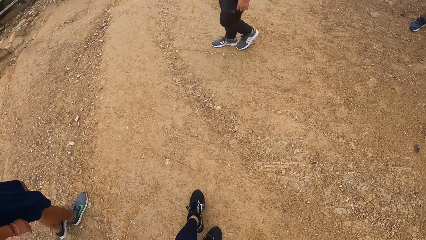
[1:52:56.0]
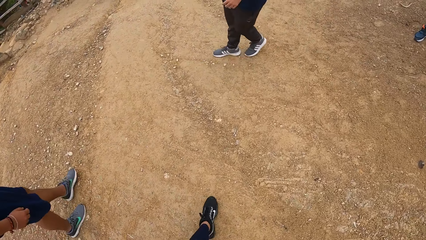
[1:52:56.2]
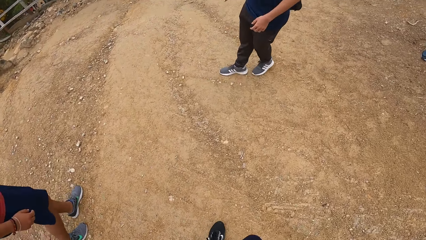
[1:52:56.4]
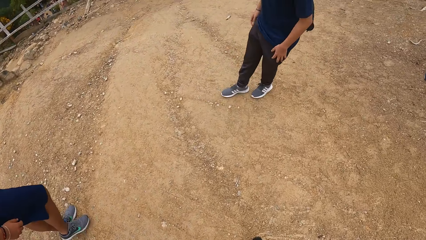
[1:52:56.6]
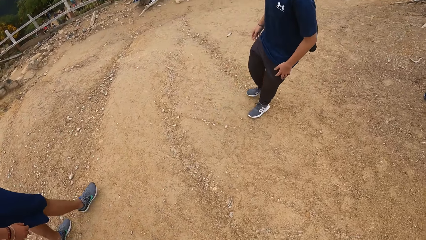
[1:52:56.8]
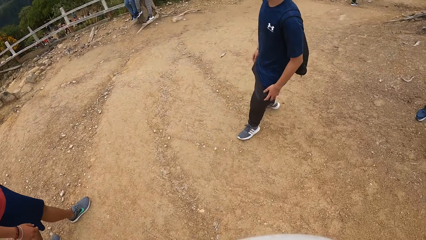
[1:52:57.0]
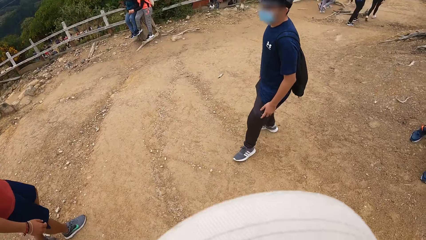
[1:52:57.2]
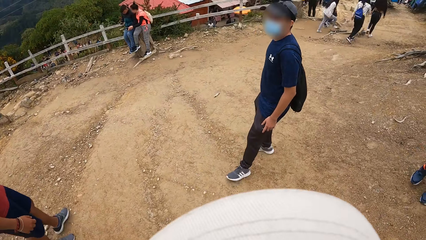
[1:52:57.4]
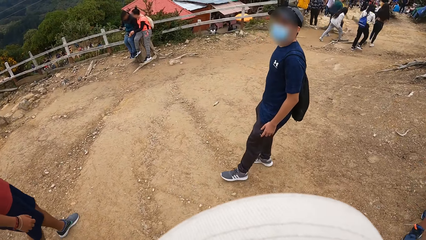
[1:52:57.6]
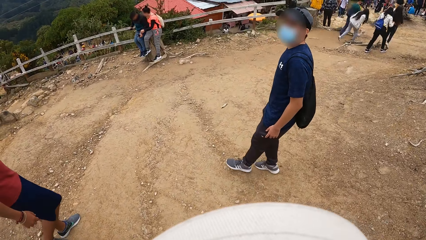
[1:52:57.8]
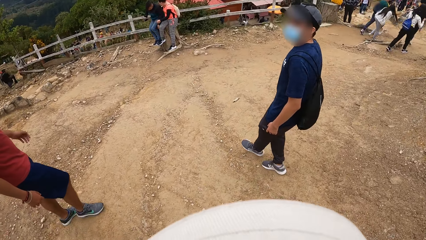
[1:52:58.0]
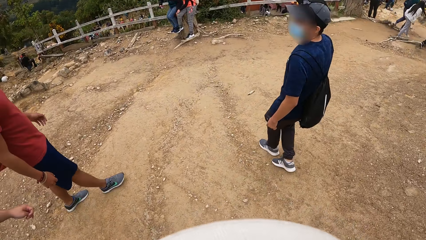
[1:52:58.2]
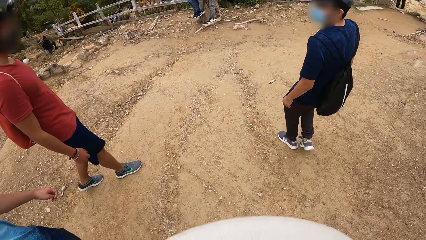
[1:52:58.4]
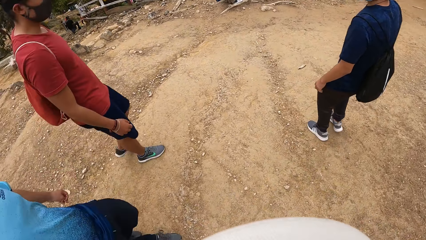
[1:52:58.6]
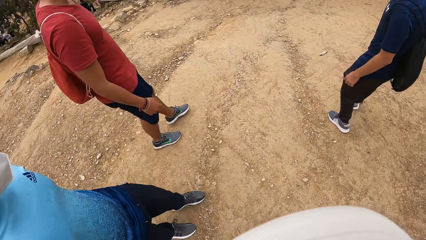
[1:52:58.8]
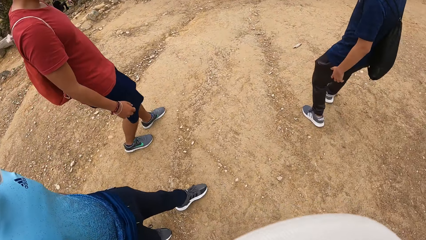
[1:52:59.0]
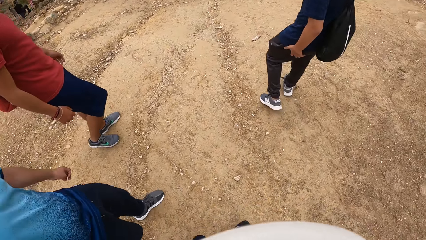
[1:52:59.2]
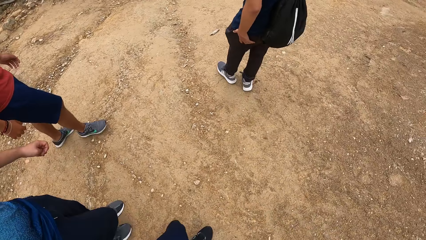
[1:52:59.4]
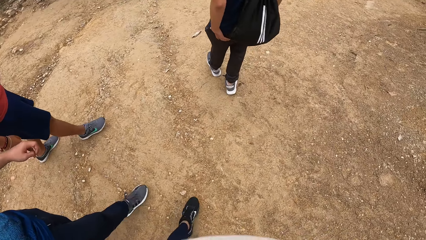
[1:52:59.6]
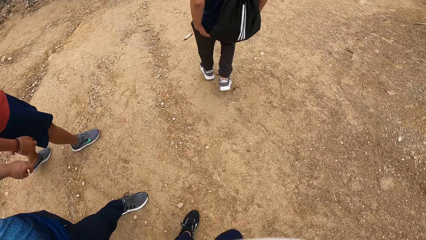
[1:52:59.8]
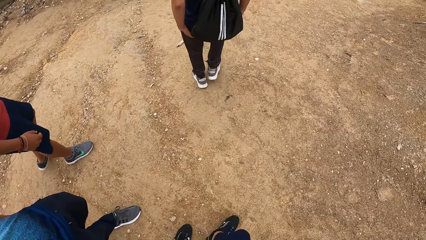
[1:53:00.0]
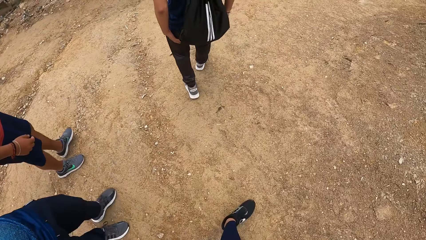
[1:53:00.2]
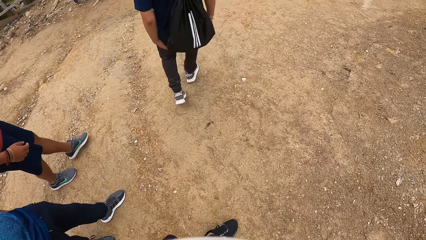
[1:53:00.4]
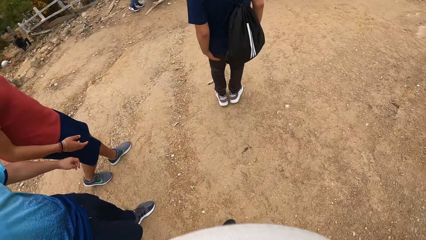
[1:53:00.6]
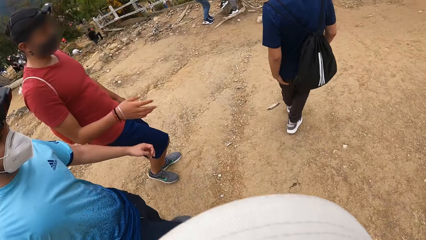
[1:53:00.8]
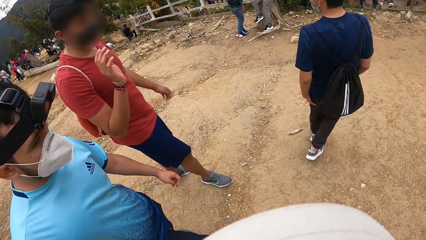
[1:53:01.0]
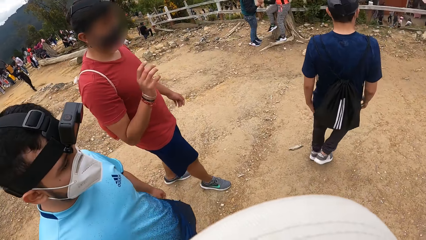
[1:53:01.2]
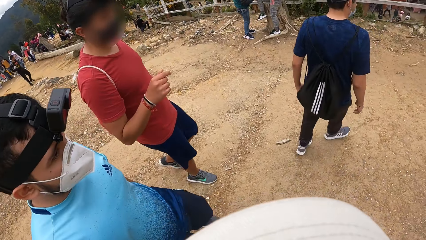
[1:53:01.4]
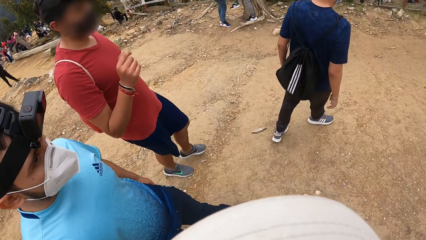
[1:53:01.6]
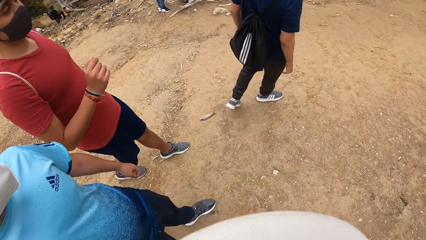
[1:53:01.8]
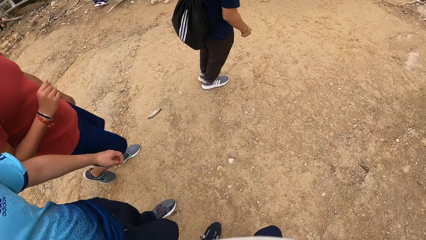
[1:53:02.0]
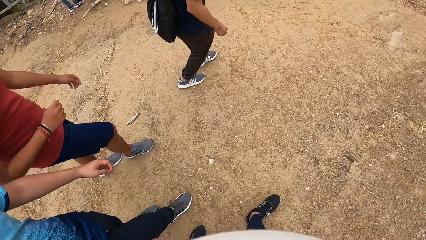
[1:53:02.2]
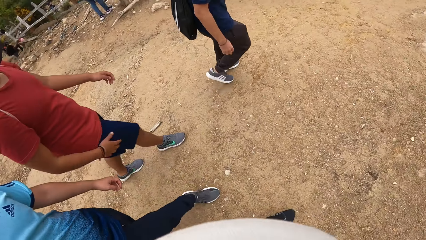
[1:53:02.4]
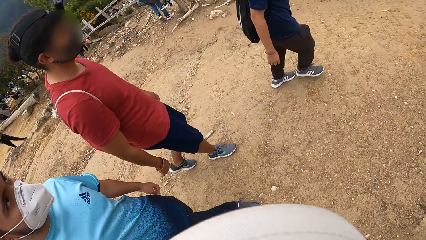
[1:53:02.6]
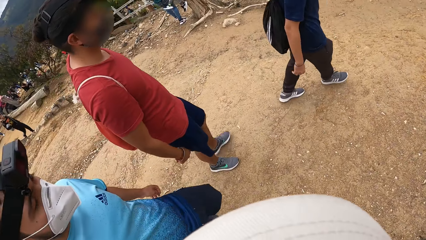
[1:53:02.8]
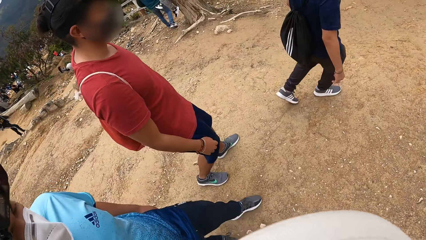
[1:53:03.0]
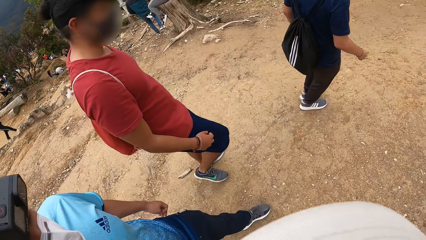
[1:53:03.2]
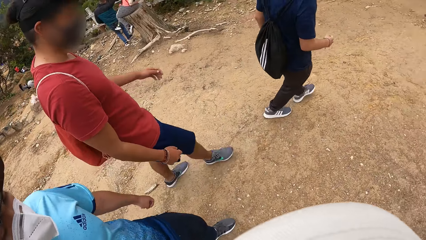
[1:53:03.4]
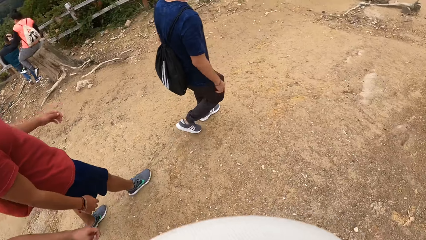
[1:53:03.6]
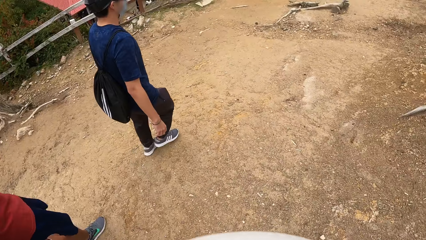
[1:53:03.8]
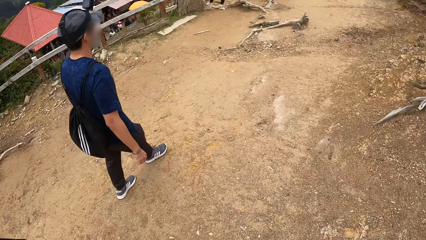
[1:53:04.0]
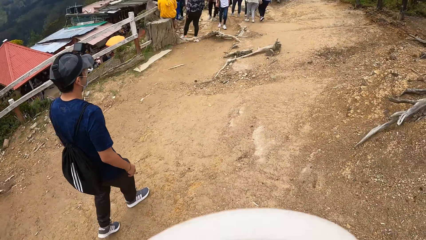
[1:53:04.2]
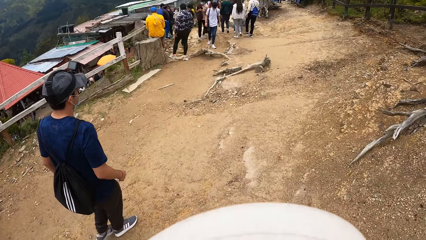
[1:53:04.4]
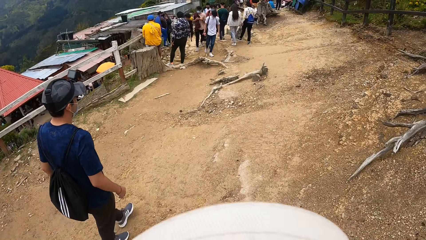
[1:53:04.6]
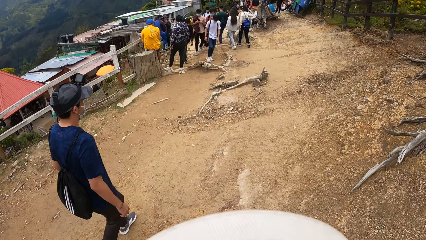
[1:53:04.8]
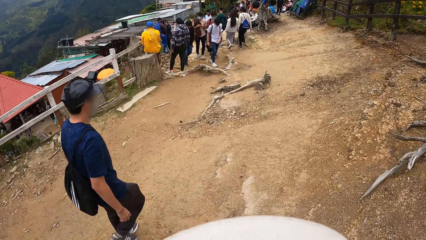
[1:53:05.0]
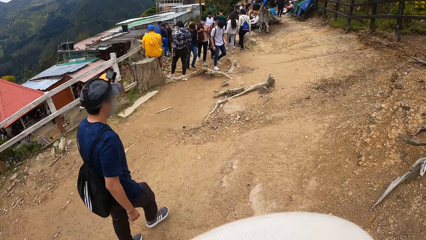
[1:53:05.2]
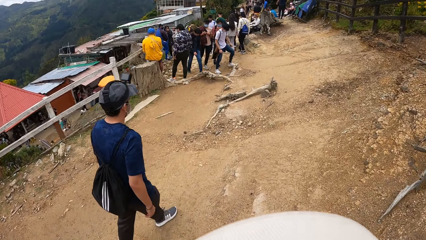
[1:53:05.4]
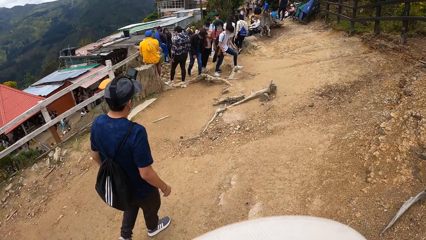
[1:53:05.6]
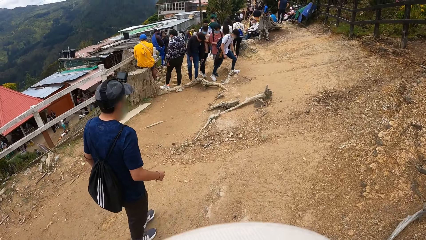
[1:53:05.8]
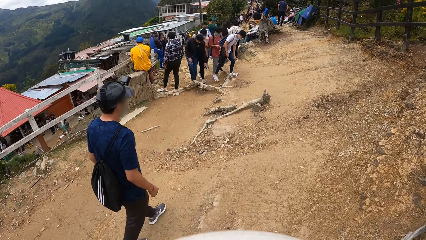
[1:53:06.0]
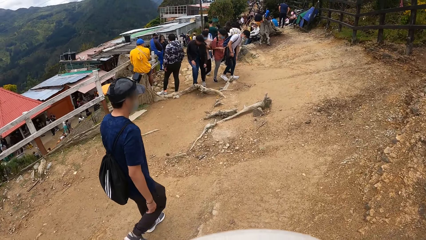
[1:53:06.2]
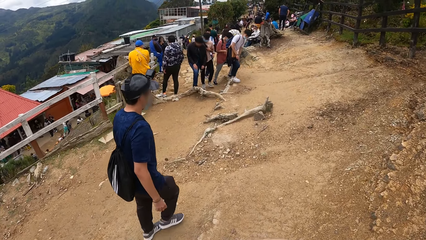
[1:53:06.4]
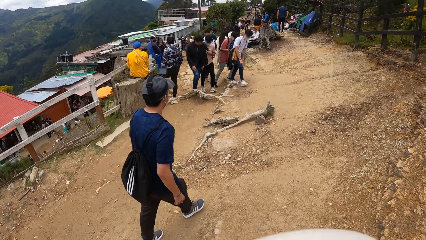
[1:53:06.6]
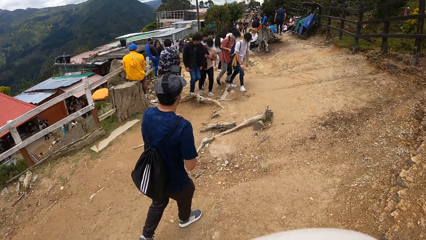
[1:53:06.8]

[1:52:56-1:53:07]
The camera wearer interacts with a man. They interact with another man and a third man. They walk on the mountain with the first man, the second man and the third man.

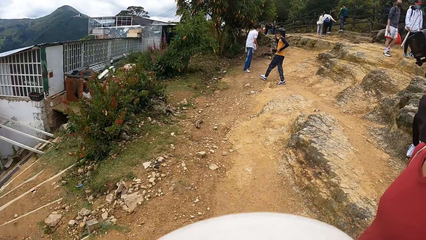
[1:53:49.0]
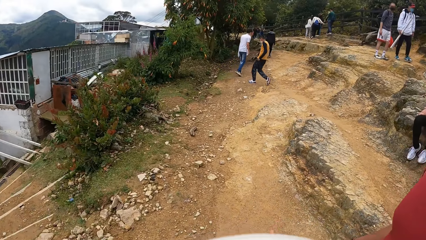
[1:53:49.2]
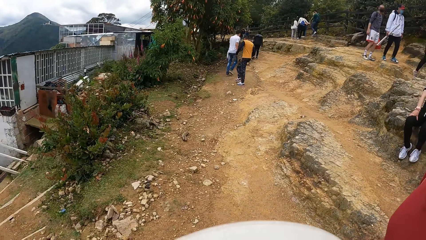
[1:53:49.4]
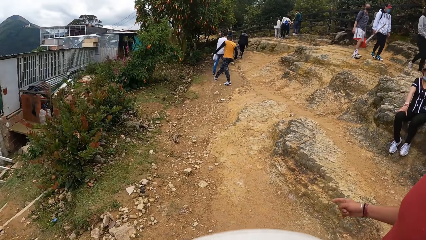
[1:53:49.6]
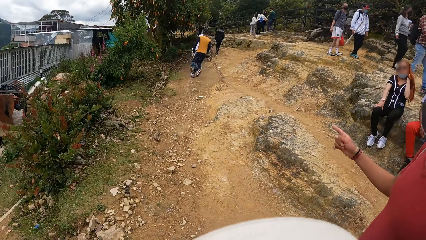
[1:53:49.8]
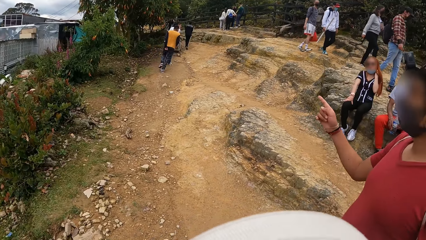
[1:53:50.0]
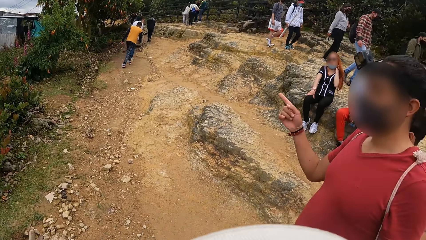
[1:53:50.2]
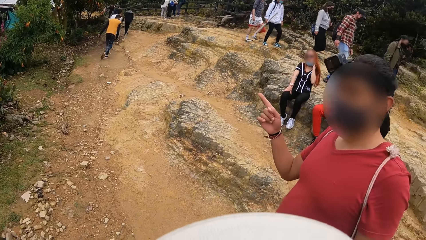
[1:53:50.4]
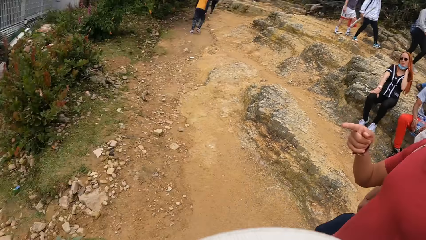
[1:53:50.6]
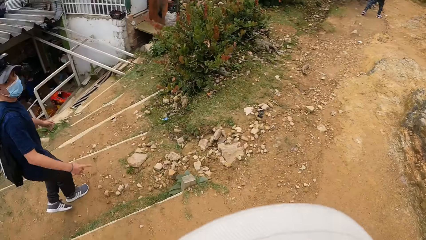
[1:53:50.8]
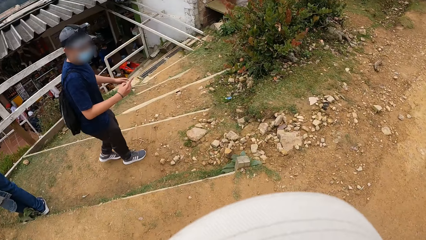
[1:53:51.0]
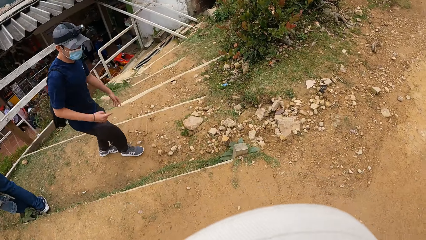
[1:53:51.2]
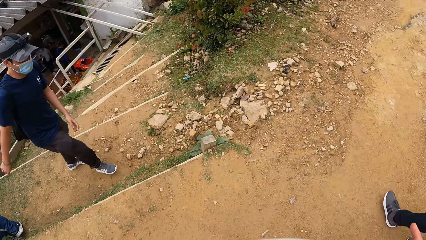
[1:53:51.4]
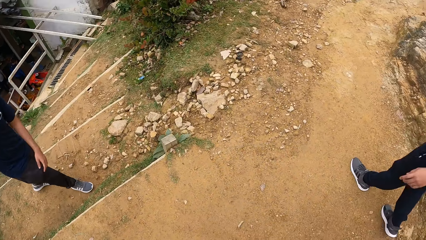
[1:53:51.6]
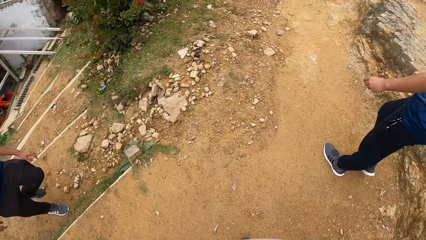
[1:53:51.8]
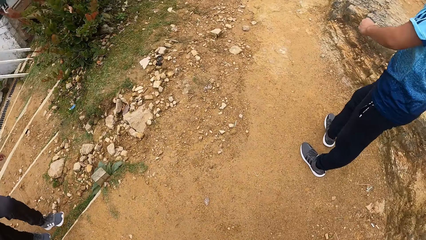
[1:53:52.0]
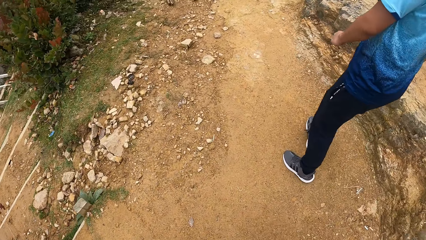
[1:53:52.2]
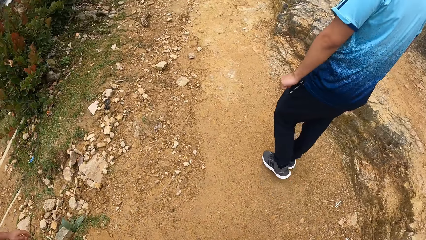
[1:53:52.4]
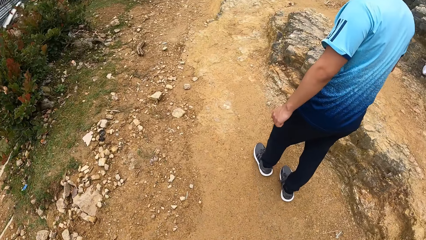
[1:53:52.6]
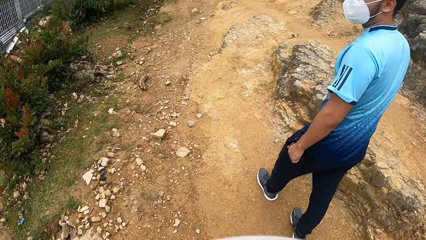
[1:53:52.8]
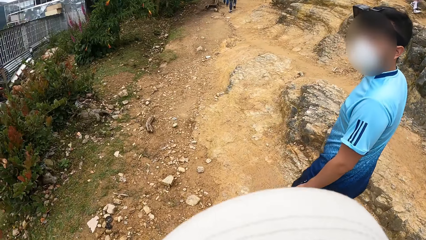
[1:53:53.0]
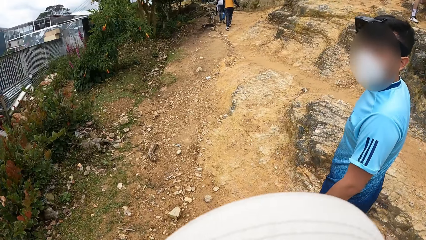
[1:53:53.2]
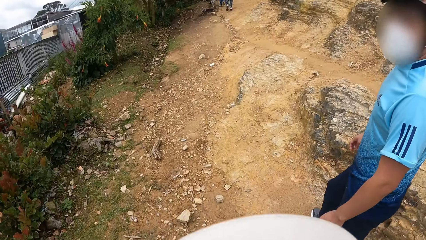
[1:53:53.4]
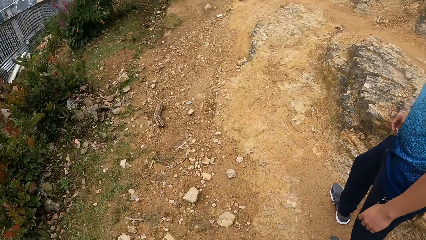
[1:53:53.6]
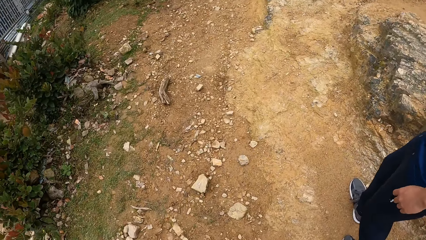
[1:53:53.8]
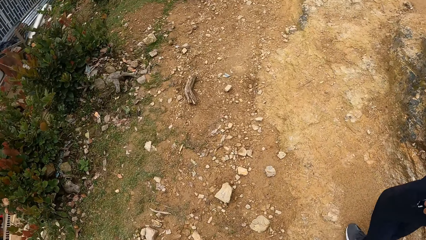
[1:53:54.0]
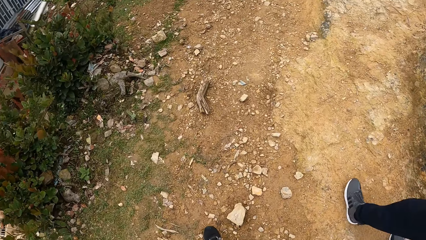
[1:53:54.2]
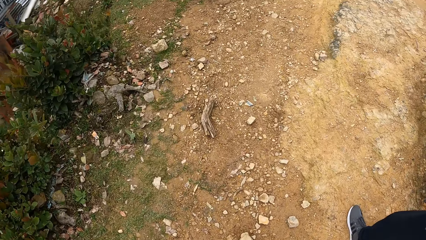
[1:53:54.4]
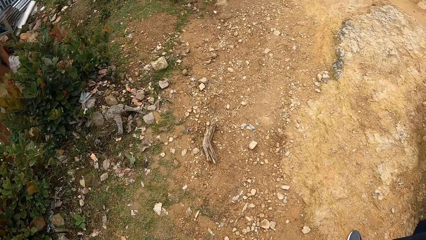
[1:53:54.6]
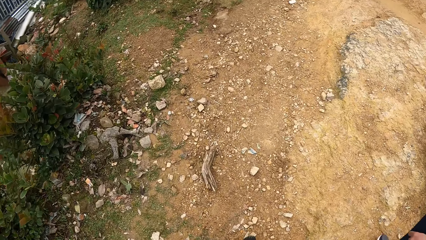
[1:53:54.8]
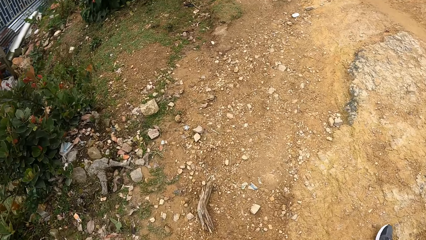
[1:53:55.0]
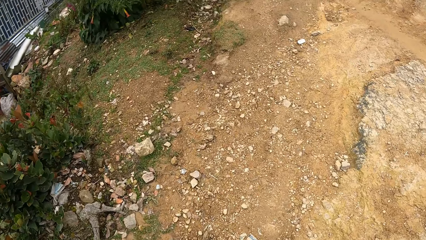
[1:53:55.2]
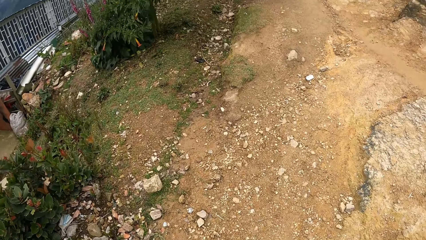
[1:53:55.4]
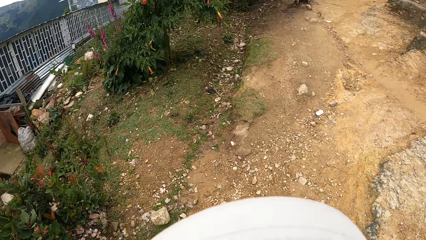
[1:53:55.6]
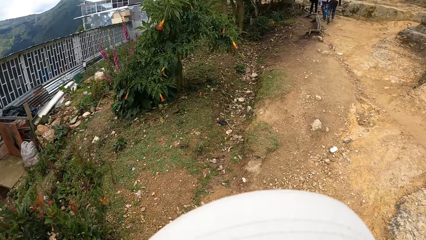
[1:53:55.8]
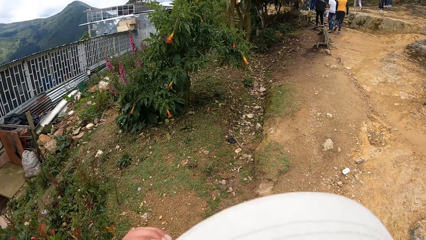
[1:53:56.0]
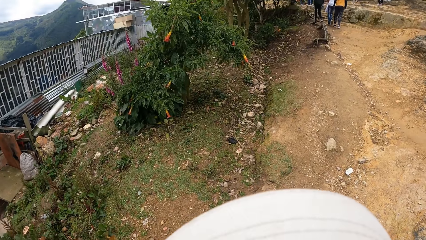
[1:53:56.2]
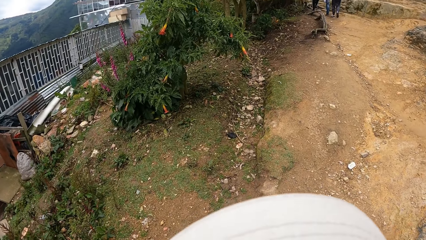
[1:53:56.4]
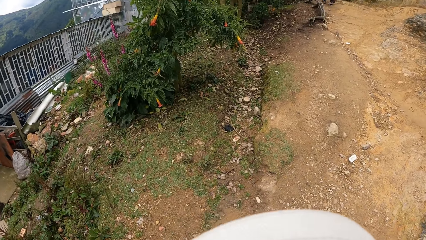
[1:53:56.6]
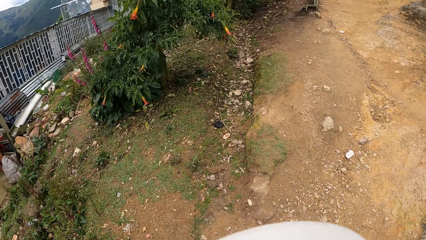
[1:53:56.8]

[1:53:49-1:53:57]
A person points around. The camera wearer walks around.
